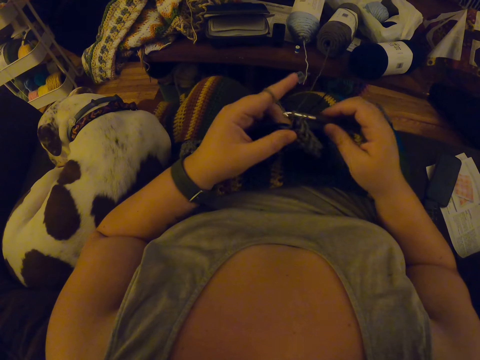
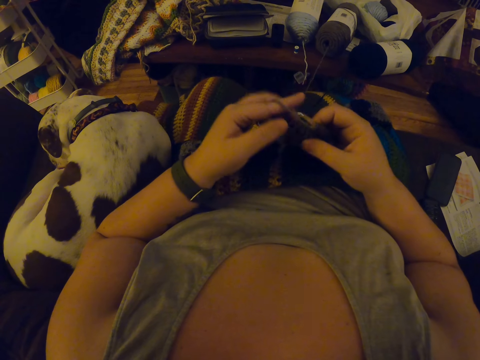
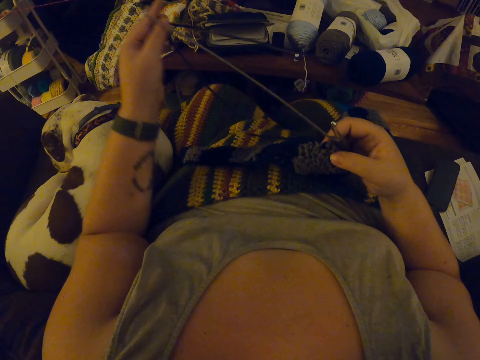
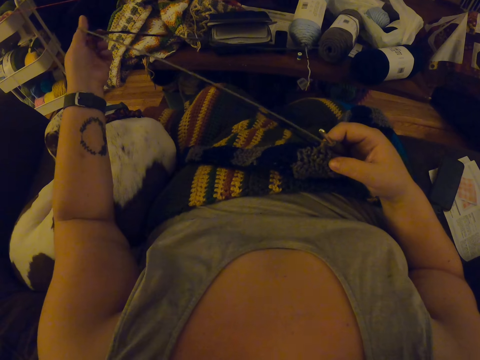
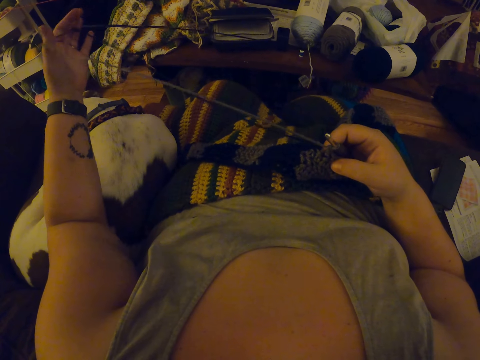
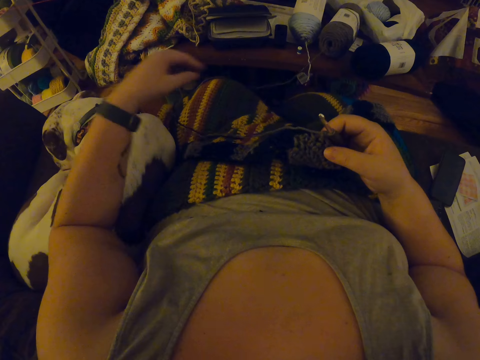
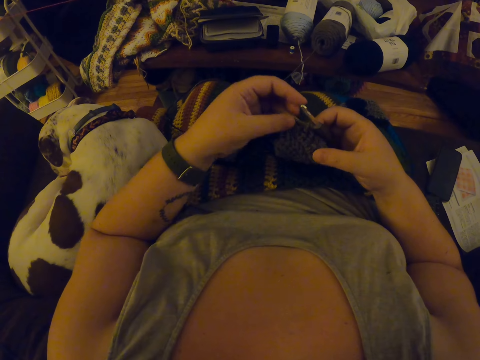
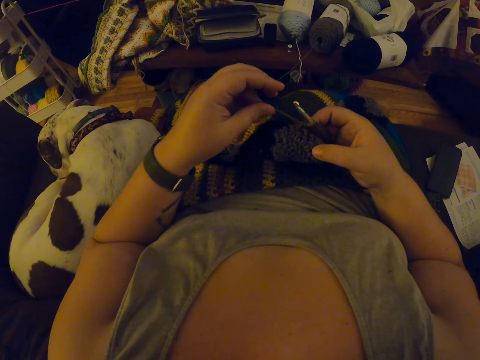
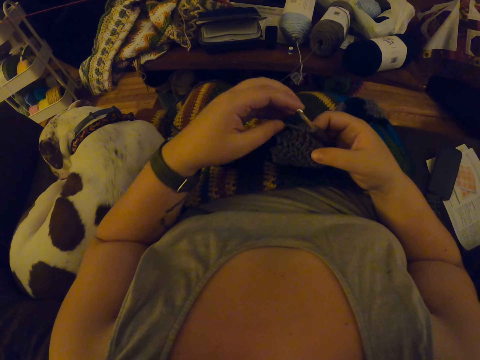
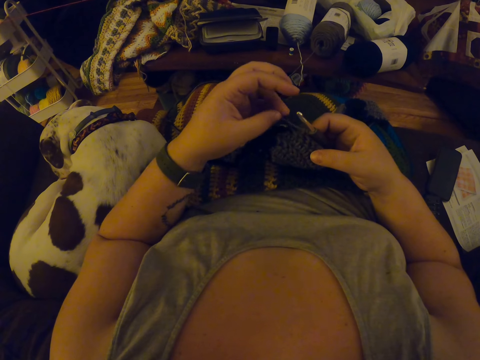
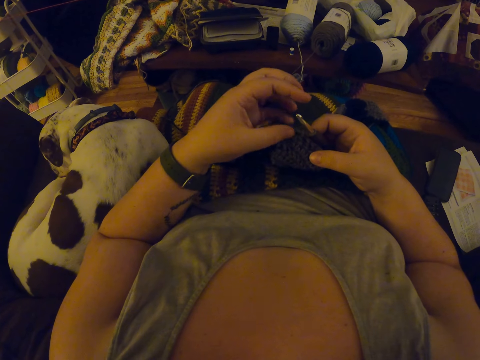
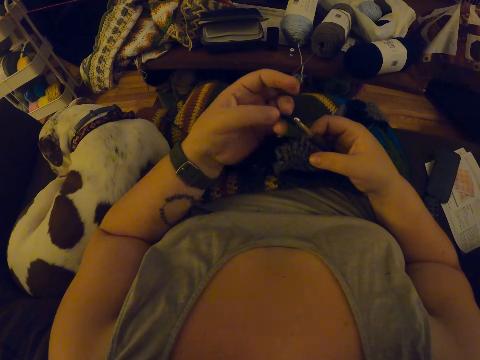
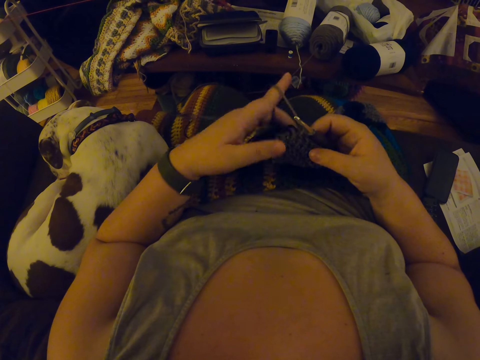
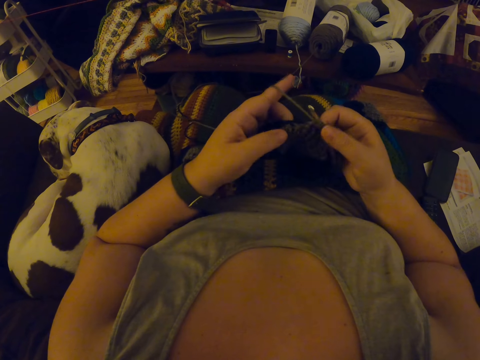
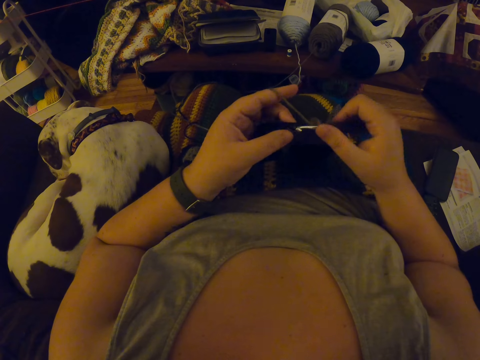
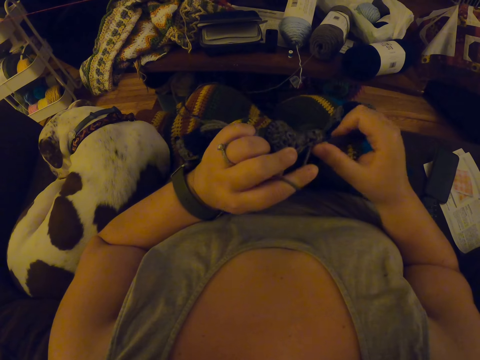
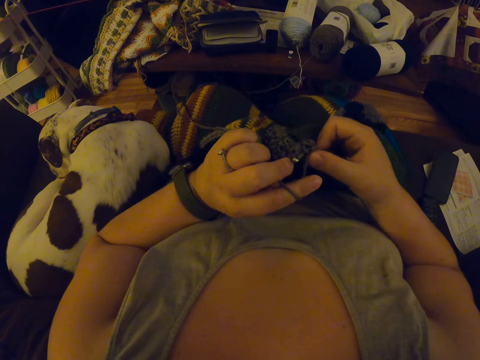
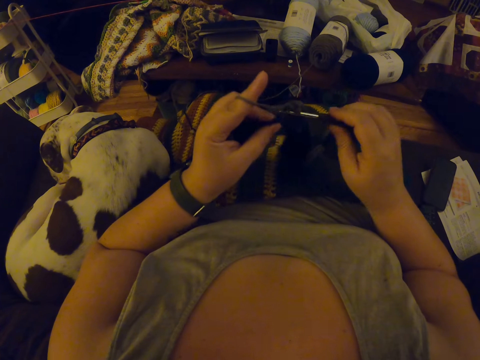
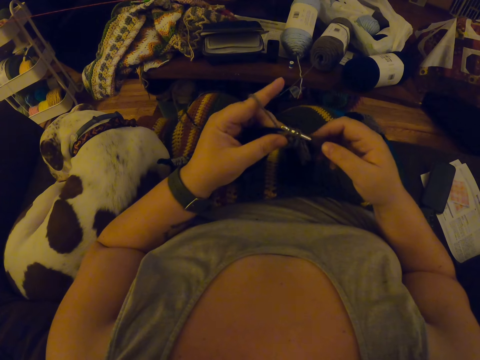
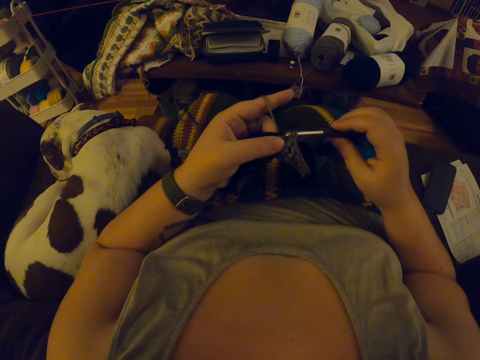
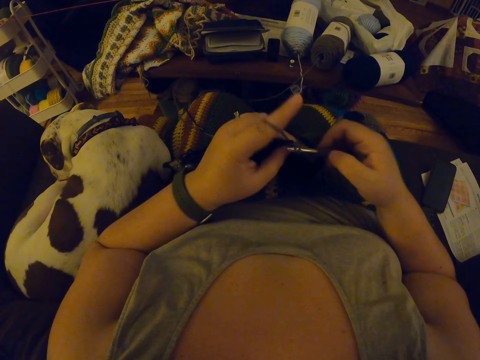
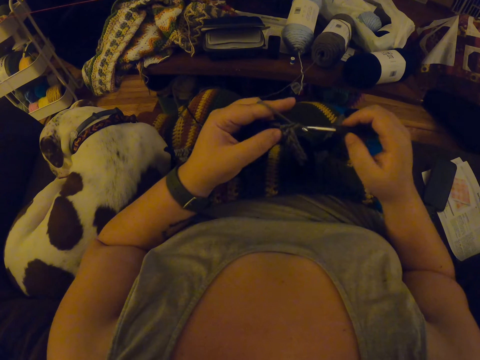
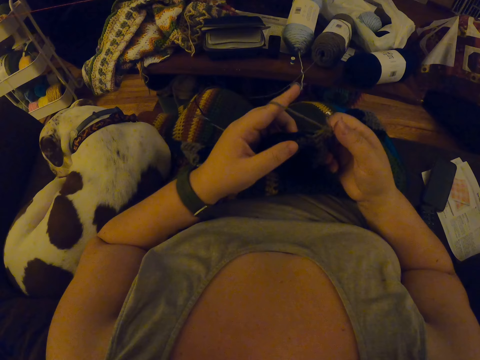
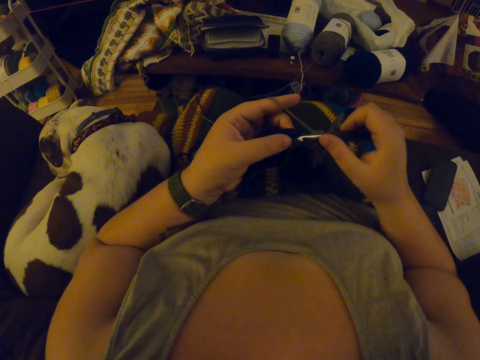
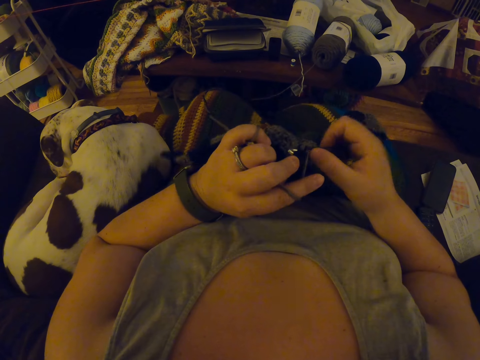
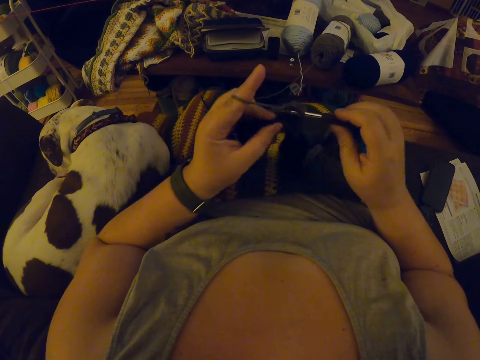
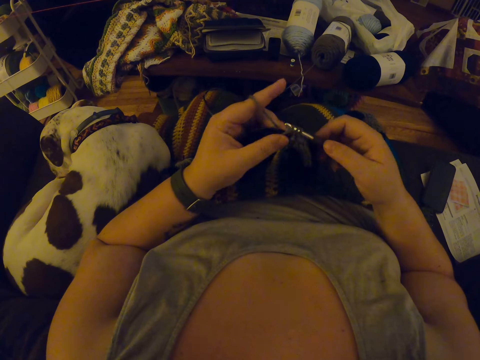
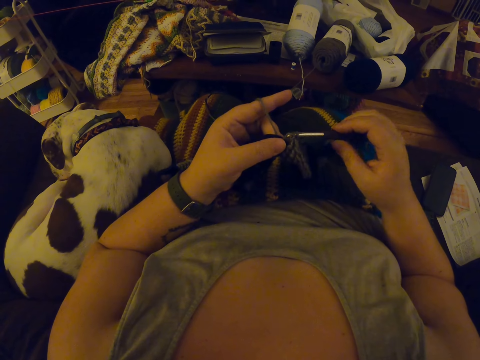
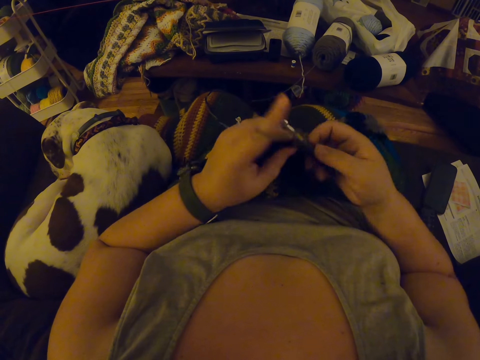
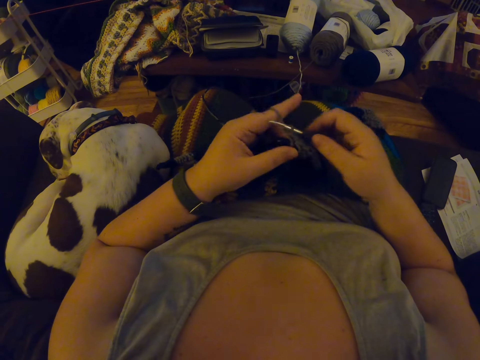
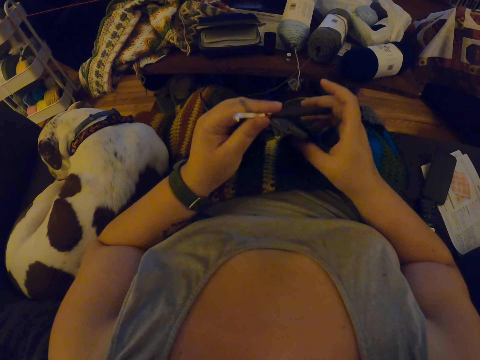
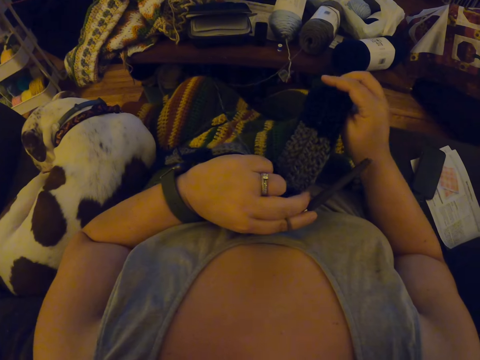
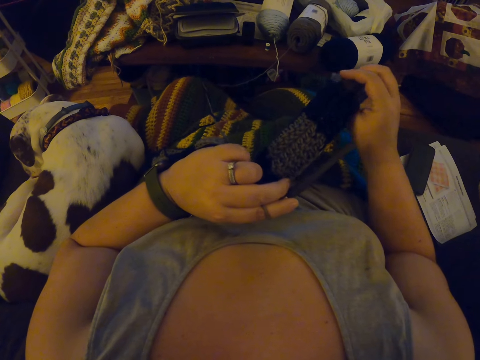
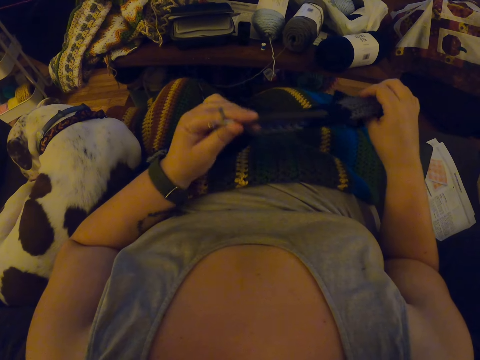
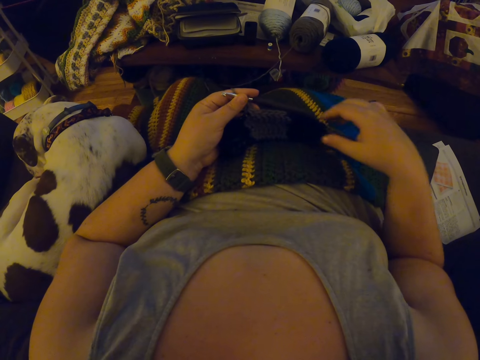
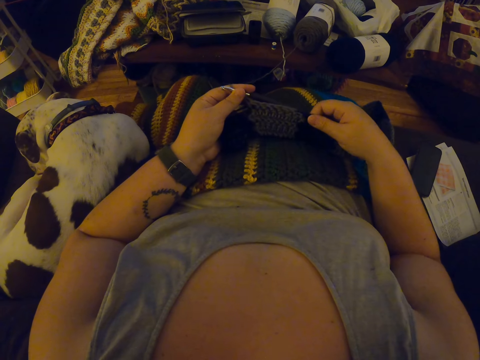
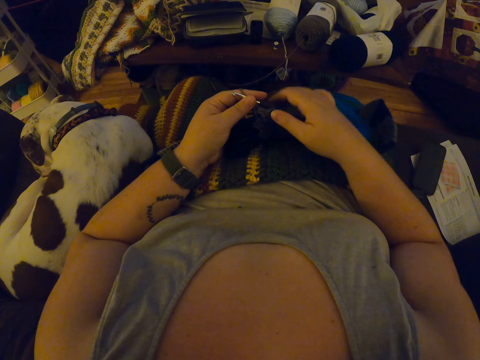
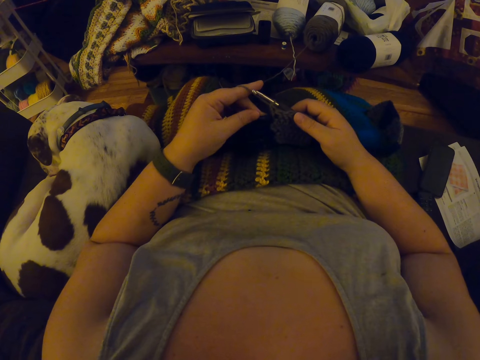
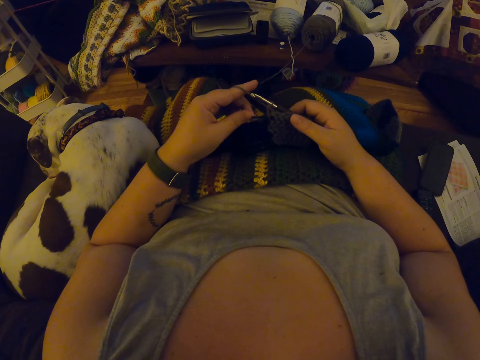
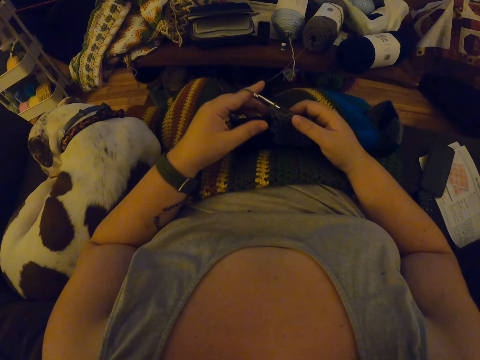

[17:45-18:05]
The camera wearer lets go of the yarn. She ties the yarn on the fingers. She crochets the piece of cloth using the crochet hook. She adjusts the crochet with her hands.

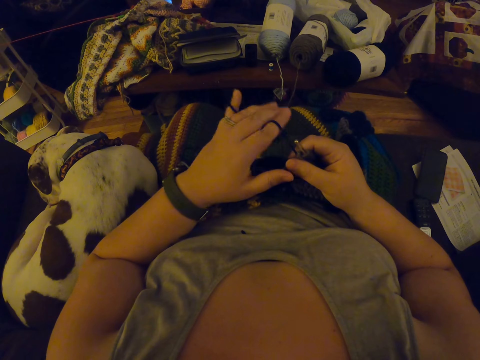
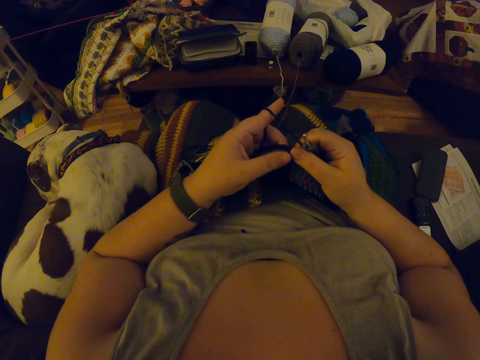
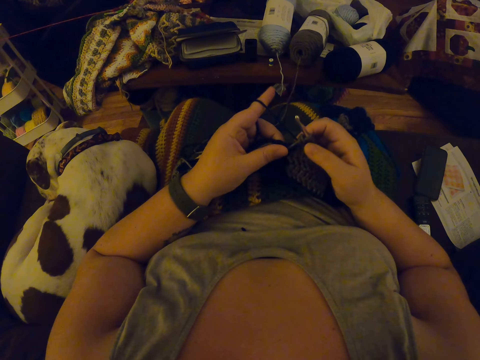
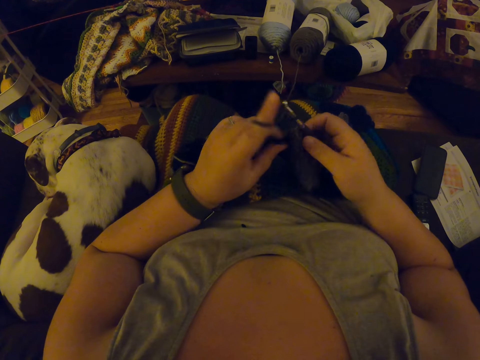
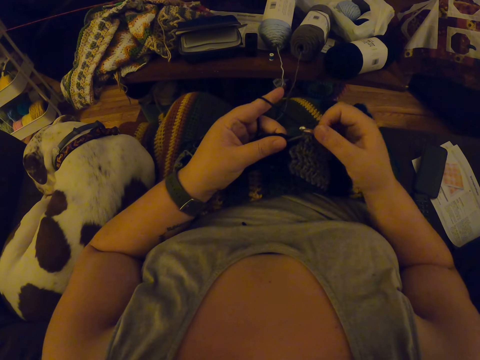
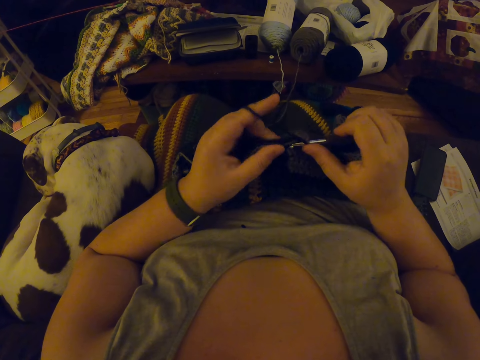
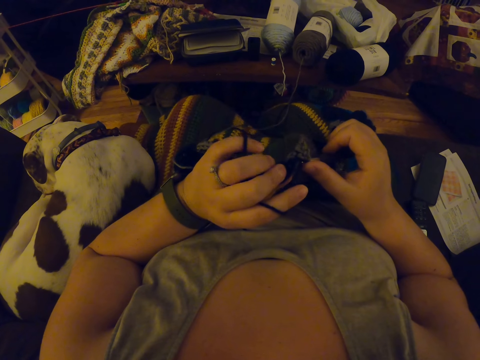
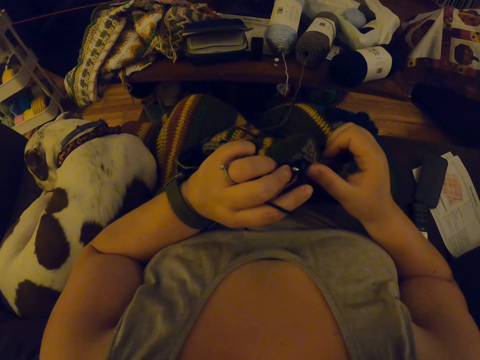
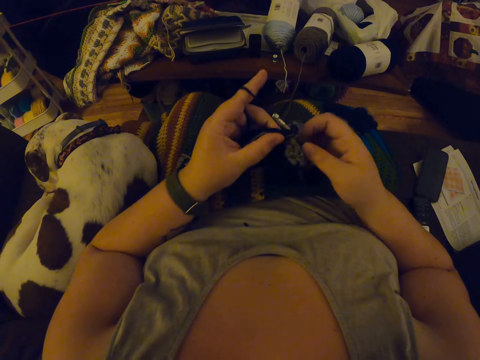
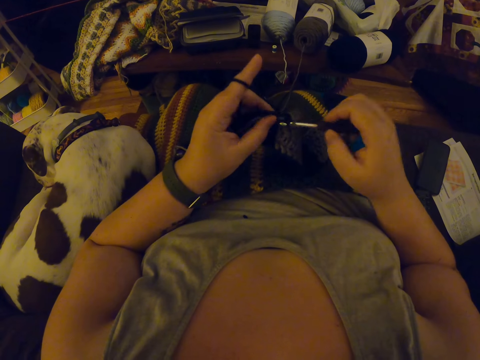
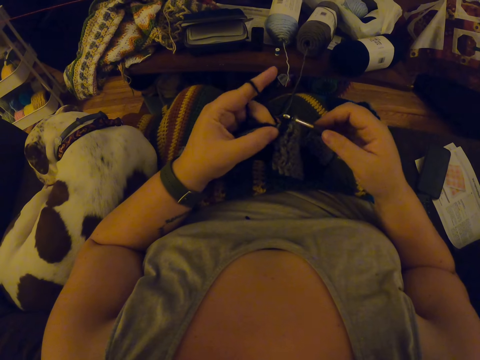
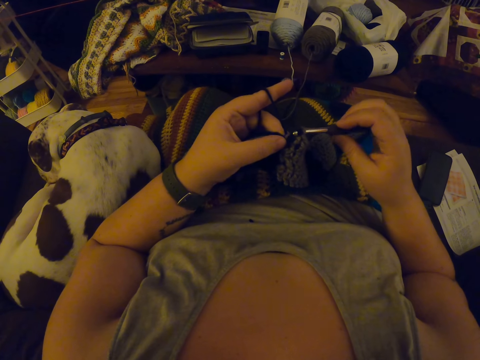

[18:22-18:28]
The camera wearer crochets yarn with a crochet hook.
